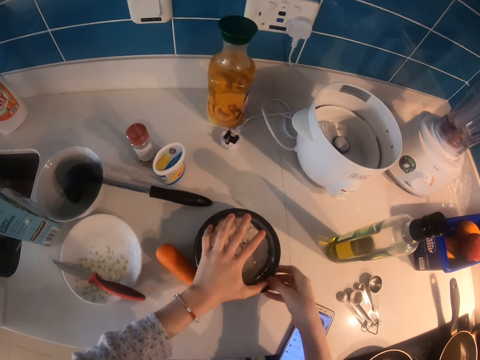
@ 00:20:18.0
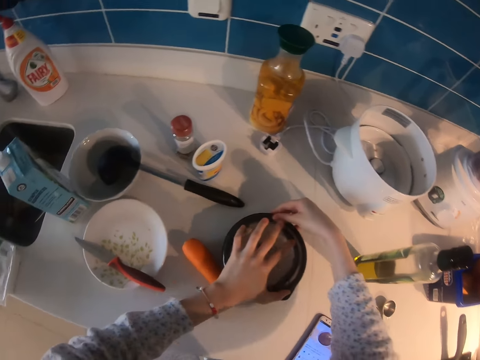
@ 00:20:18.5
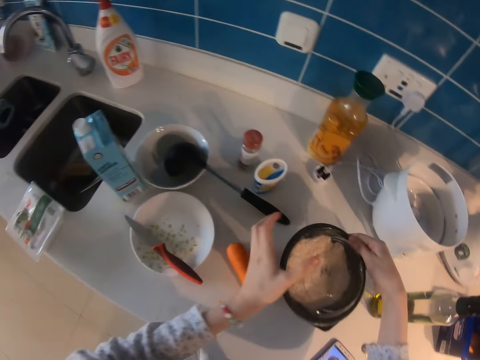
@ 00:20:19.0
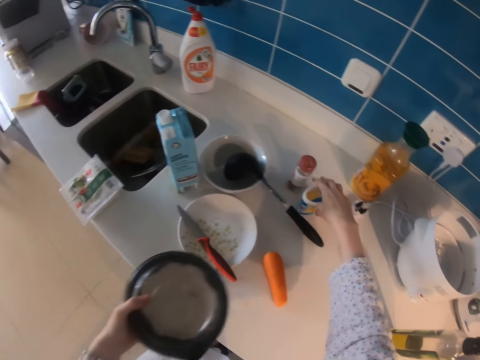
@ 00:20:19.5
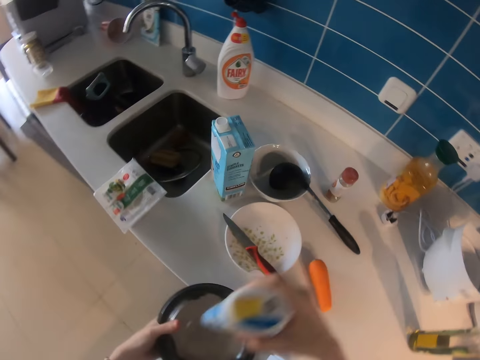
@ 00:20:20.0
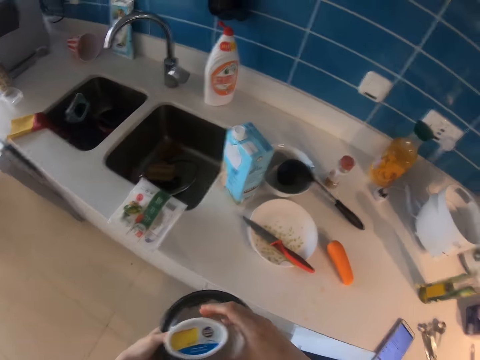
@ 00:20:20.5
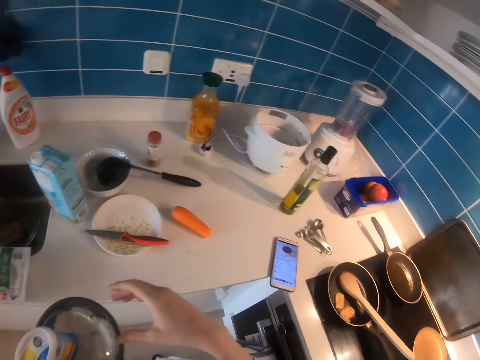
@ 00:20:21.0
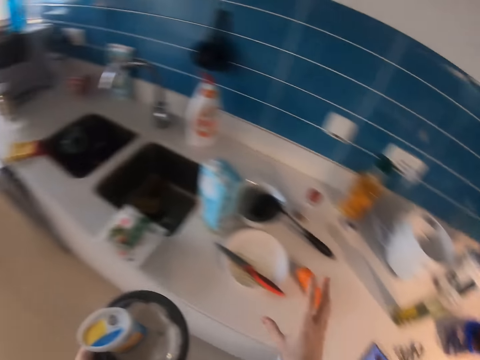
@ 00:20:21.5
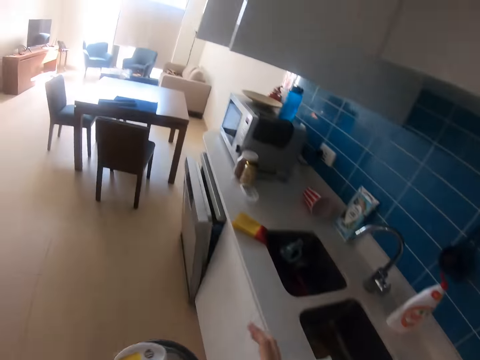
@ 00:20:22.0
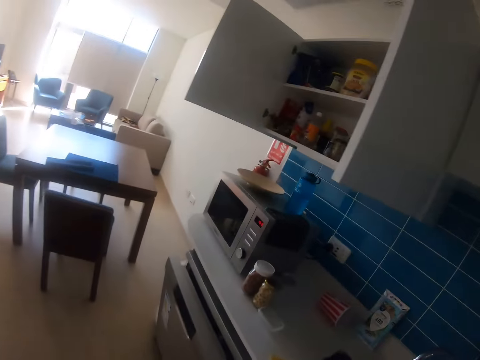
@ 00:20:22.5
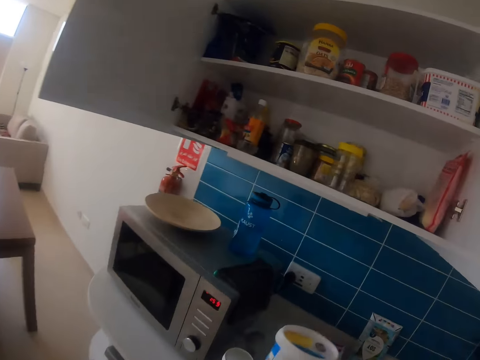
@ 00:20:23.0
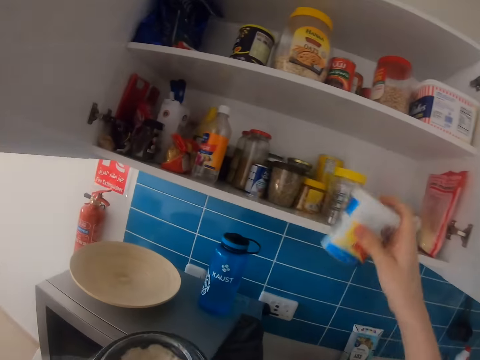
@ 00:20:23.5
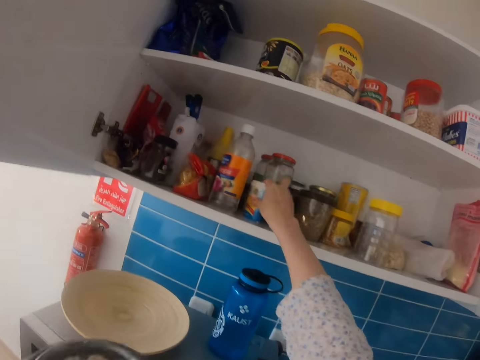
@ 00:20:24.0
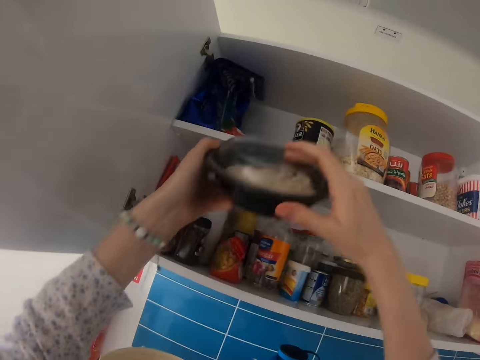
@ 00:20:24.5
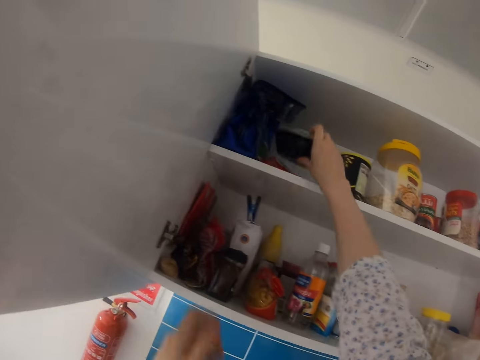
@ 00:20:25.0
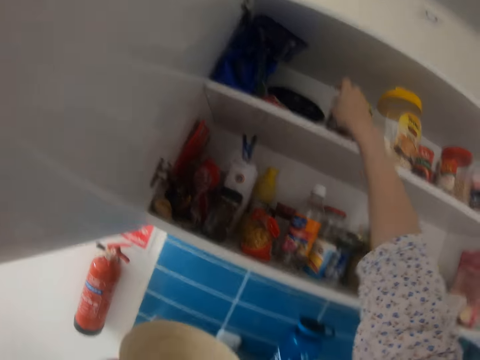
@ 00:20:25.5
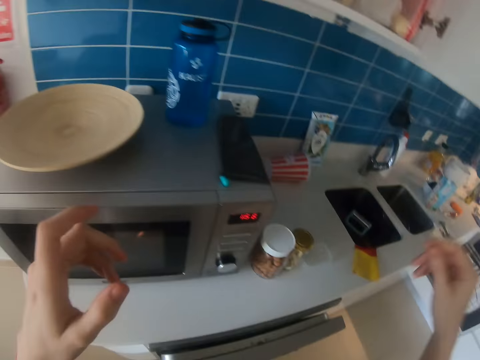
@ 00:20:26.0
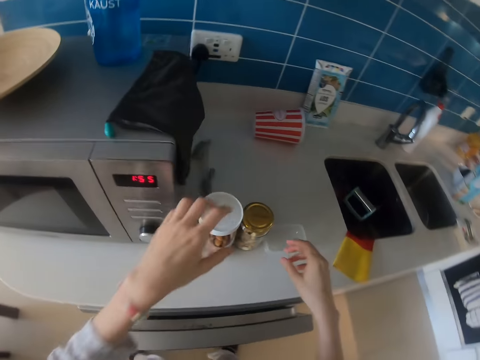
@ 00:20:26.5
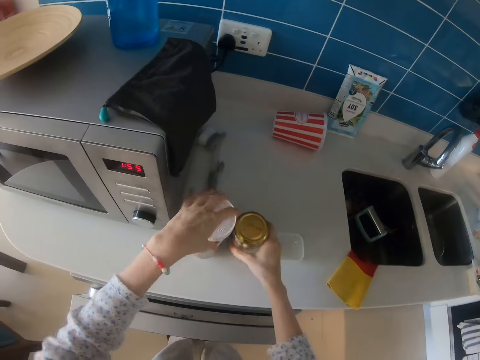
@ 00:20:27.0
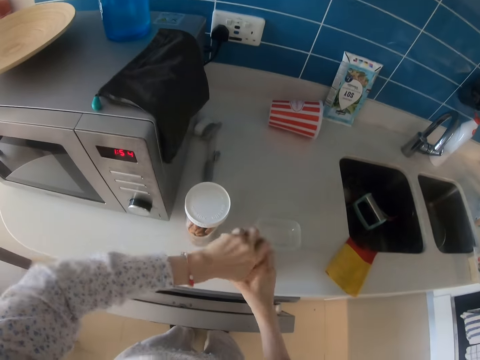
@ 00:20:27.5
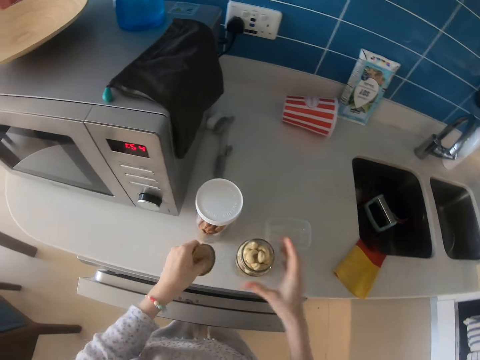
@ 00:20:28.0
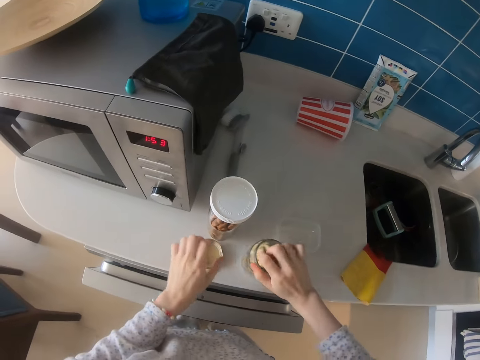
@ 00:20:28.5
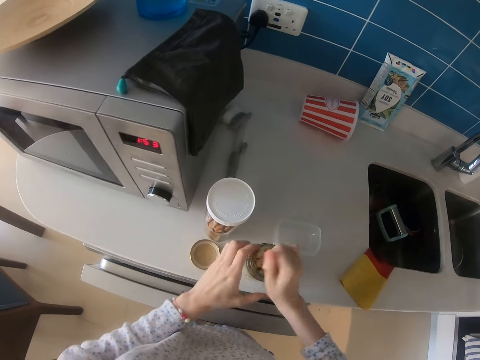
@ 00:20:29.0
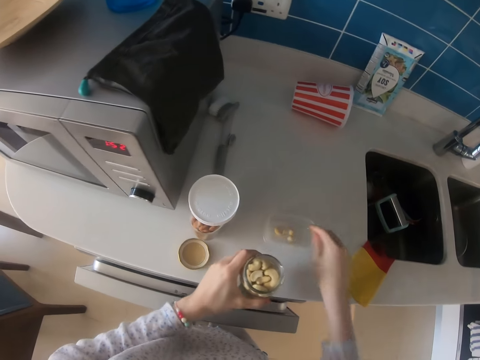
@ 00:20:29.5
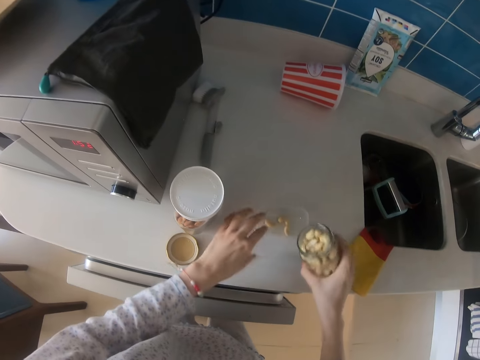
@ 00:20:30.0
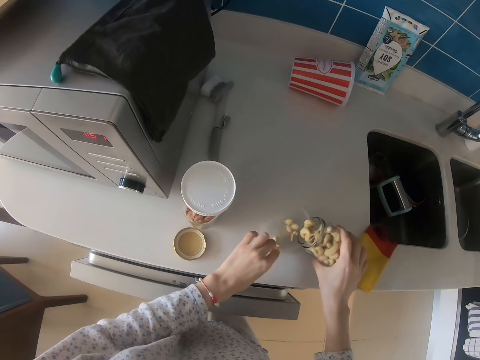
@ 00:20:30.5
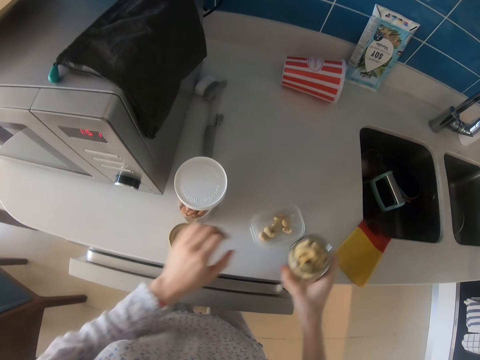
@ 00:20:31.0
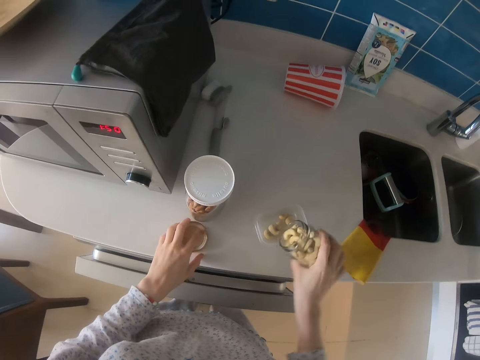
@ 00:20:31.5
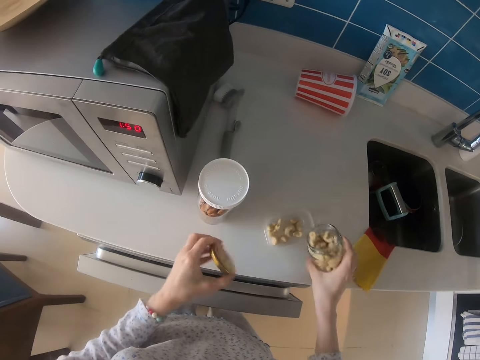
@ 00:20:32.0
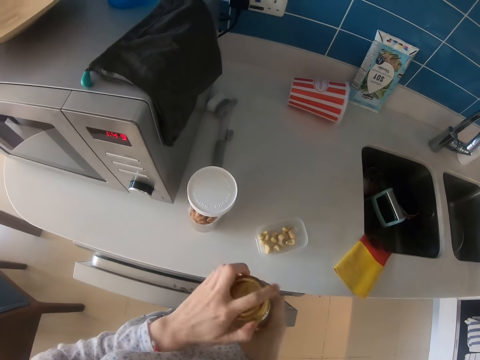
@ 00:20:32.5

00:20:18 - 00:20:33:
The camera wearer picks the dish. They pass the dish to the left hand. They pick a container. They put the container on top of the dish. They move the bowl. They step forward. They put the container on the shelf in the cabinet. They pass the dish to the right hand. They put the dish on the shelf. They move the hand. They pick the container. They open the container. They put the lid down. They pick the peanuts. They put the peanuts in the container. They pick the container. They pass the container to the right hand. They move the container. They pour the peanuts in the container. They pick the lid. They put the lid on the container.

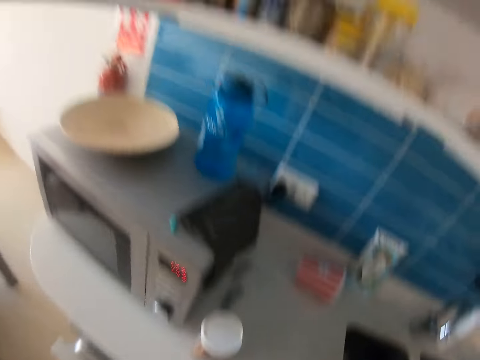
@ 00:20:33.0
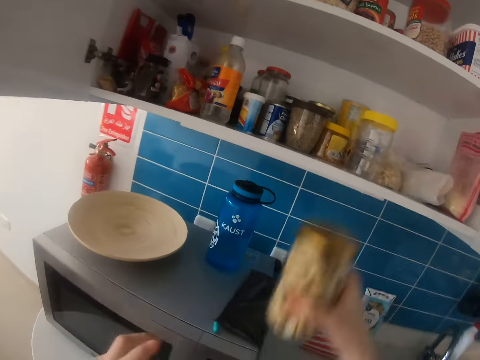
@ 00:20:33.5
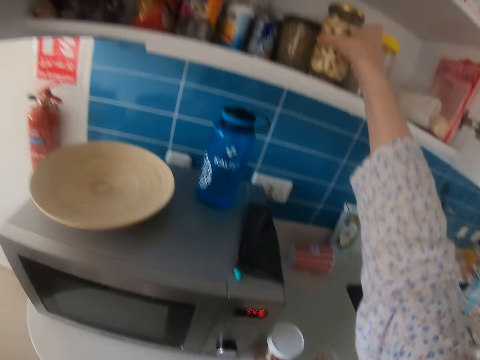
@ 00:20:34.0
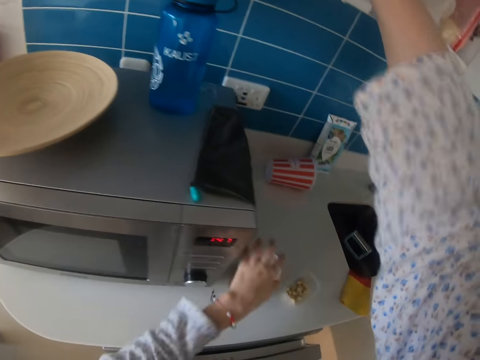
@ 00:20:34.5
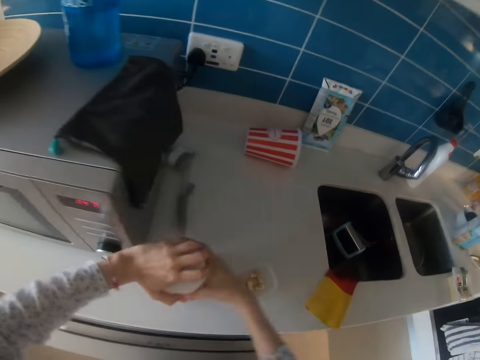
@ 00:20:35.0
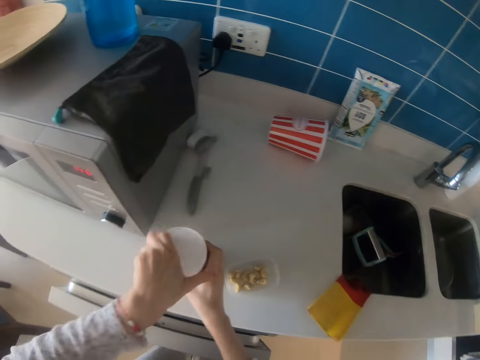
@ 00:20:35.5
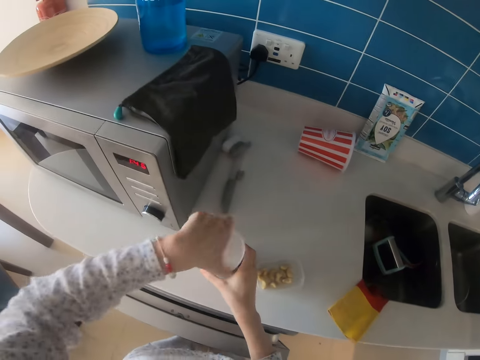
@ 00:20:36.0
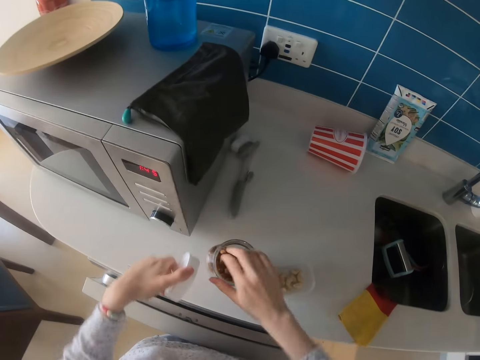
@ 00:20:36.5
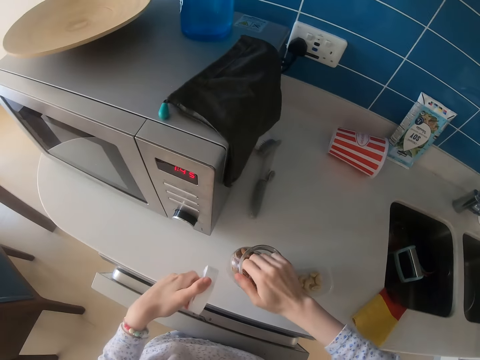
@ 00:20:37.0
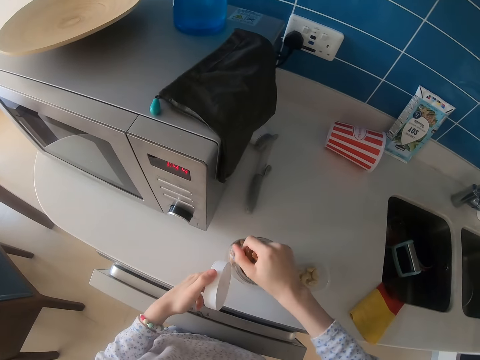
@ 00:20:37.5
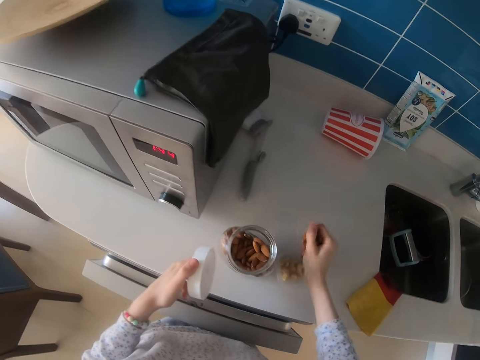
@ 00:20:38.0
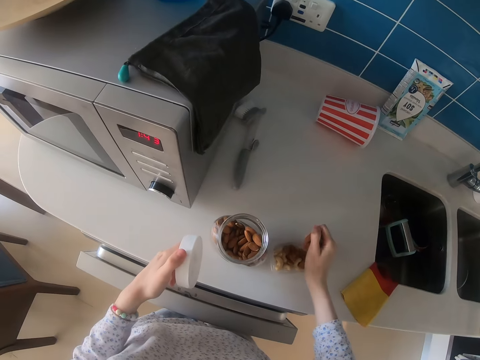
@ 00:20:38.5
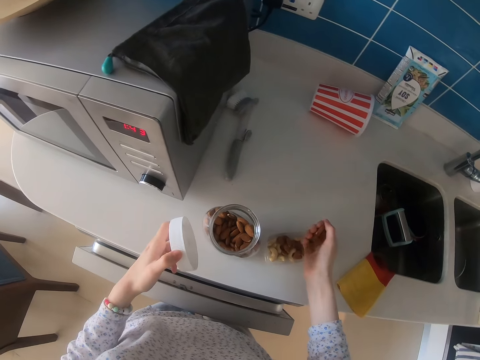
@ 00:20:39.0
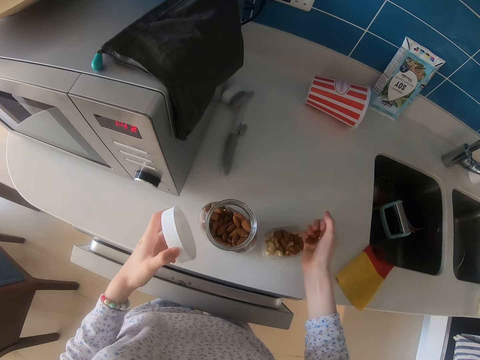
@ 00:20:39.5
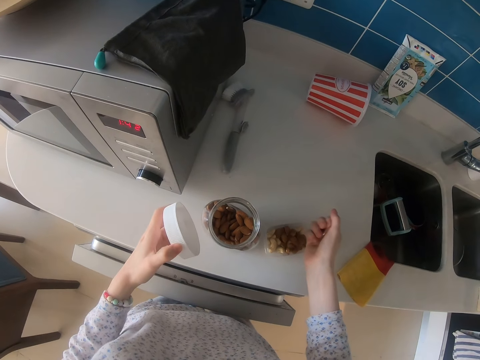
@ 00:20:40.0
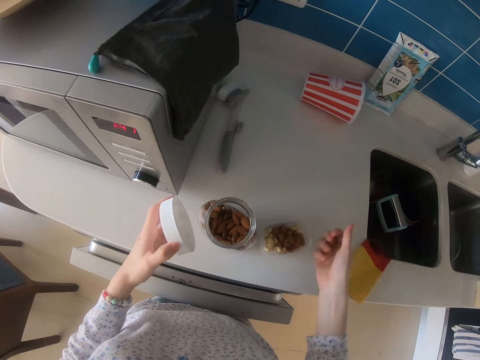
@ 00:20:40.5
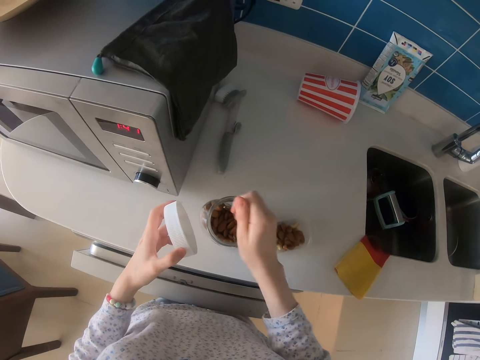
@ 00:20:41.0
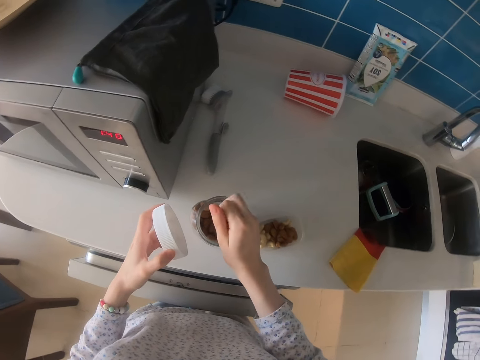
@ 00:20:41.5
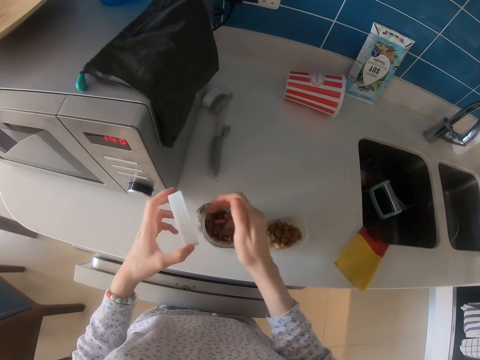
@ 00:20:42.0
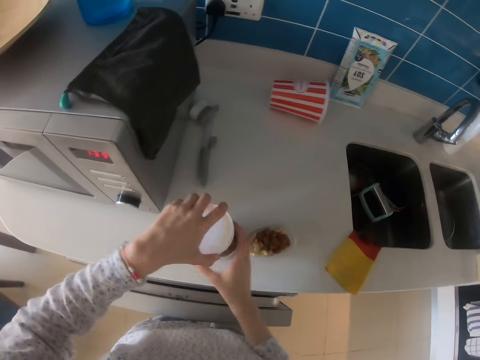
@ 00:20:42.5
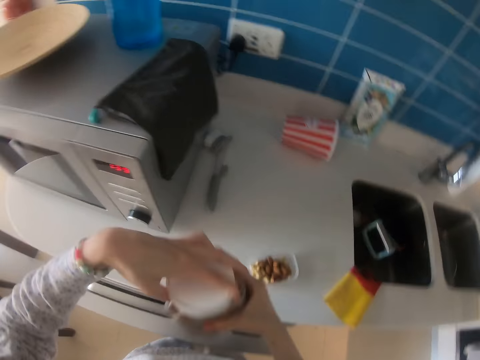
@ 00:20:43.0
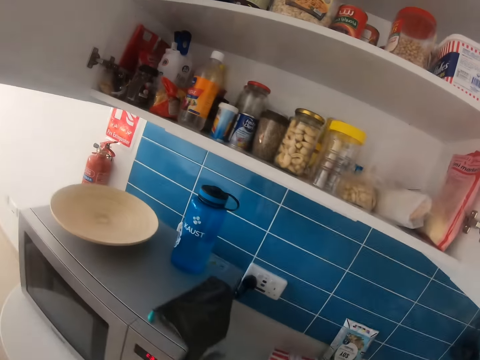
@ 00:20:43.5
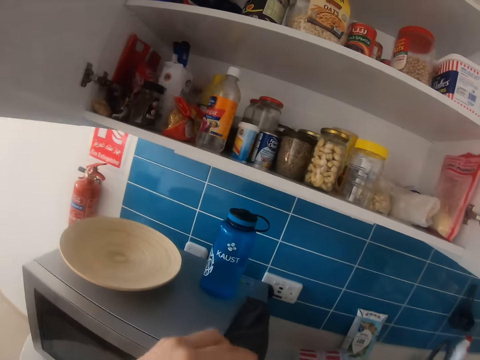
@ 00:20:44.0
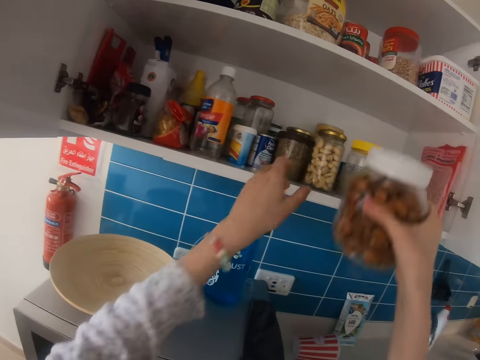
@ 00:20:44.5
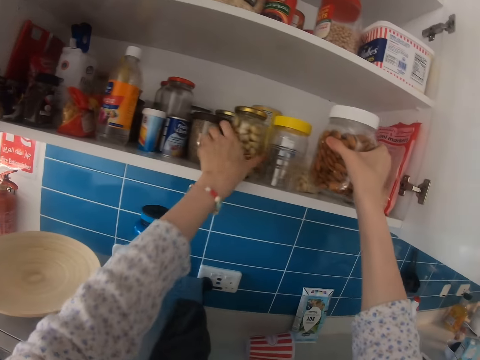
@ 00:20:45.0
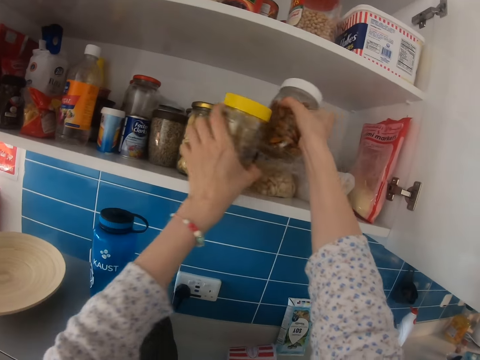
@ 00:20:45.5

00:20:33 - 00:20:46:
The camera wearer puts the container on the shelf. They move the container. They open the container. They pick groundnuts. They put the groundnuts in the container. They put the groundnuts in the container again. They close the lid of the container. They pick the container. They close the lid of the container. They put the container on the shelf. They move the container.
